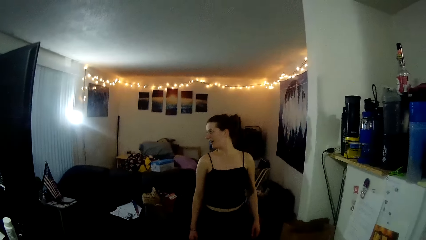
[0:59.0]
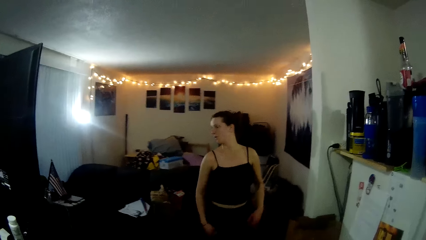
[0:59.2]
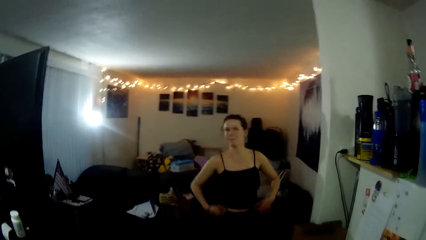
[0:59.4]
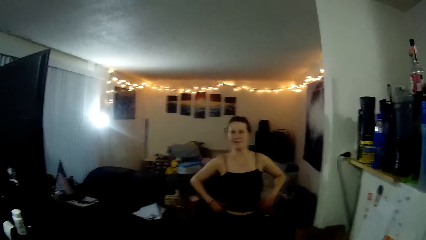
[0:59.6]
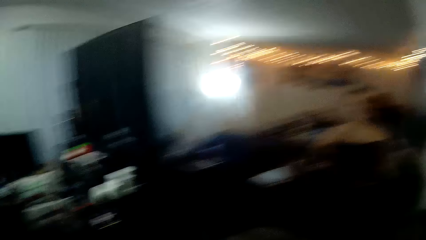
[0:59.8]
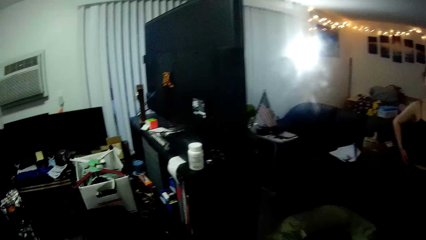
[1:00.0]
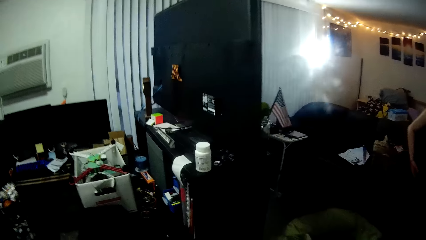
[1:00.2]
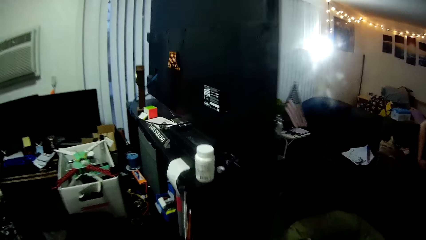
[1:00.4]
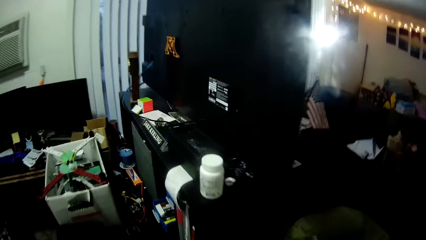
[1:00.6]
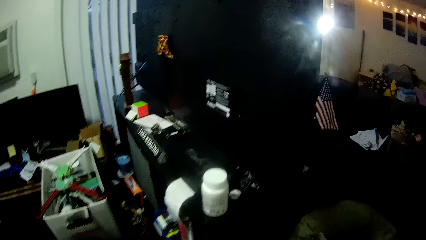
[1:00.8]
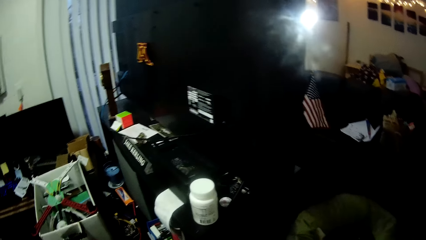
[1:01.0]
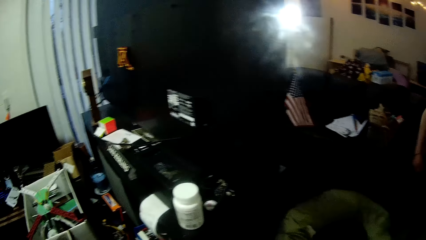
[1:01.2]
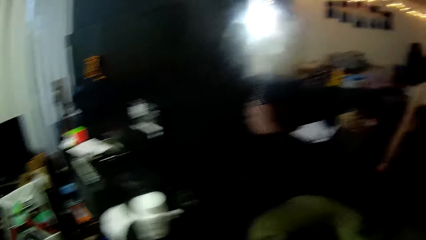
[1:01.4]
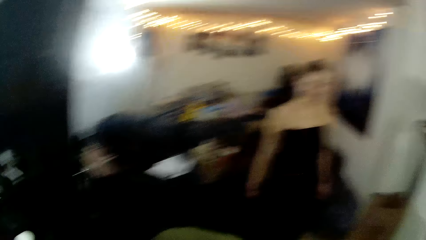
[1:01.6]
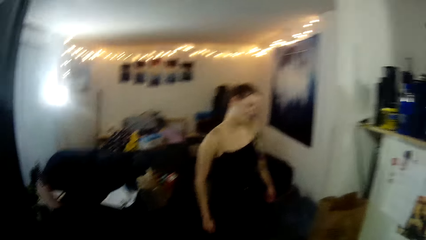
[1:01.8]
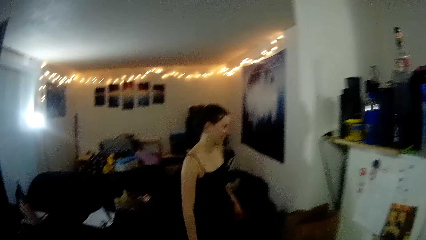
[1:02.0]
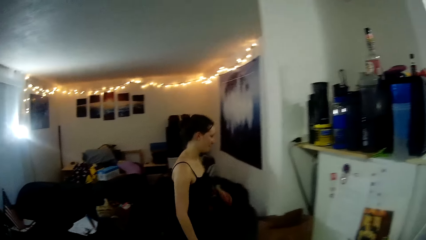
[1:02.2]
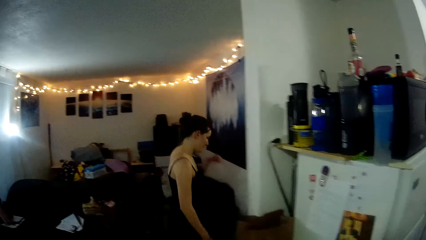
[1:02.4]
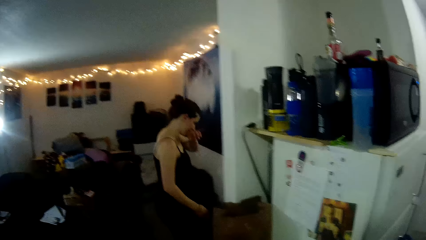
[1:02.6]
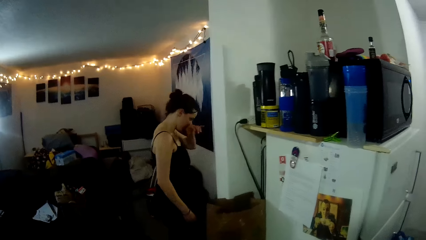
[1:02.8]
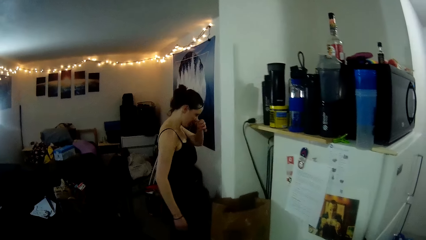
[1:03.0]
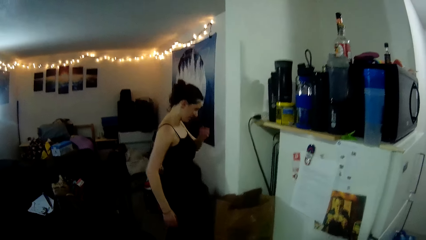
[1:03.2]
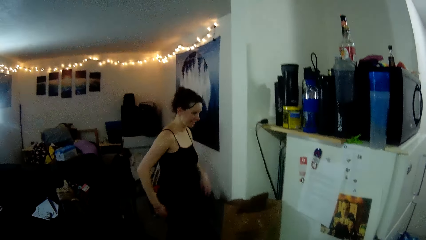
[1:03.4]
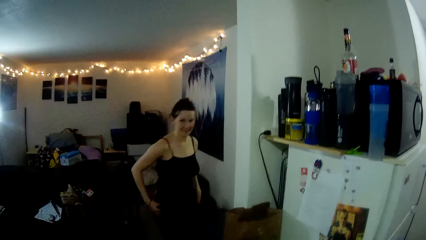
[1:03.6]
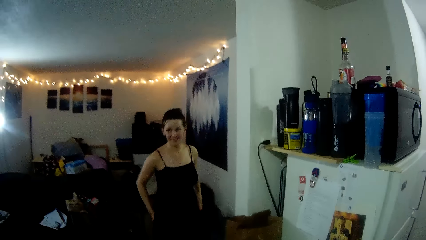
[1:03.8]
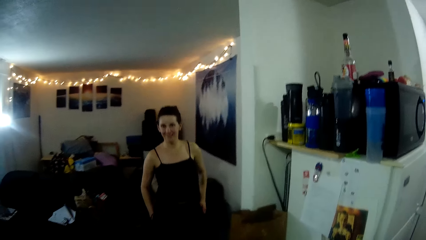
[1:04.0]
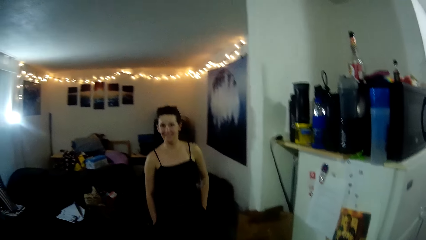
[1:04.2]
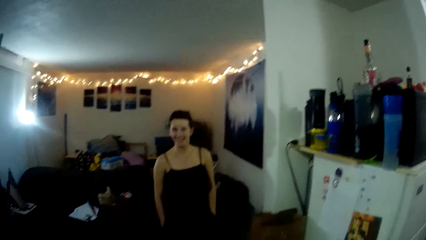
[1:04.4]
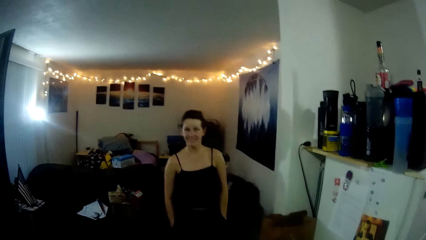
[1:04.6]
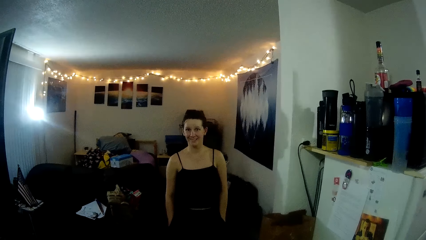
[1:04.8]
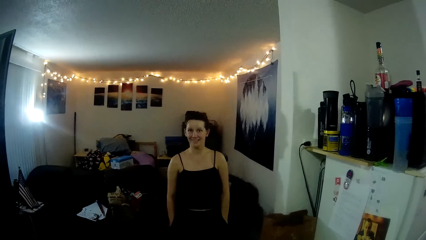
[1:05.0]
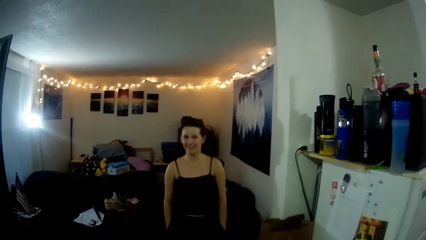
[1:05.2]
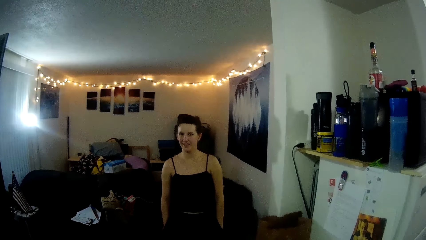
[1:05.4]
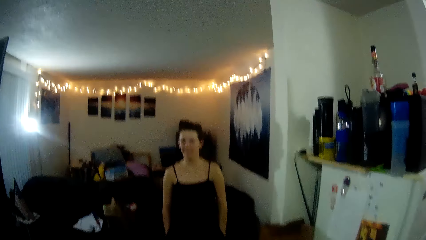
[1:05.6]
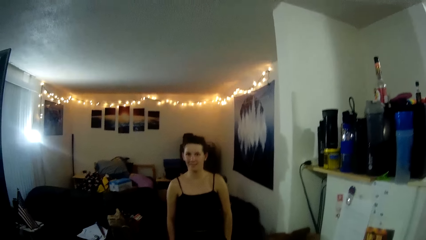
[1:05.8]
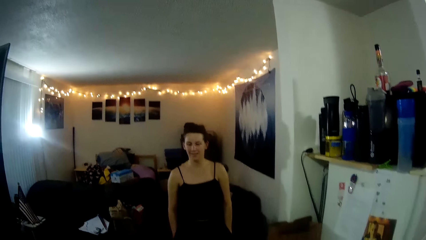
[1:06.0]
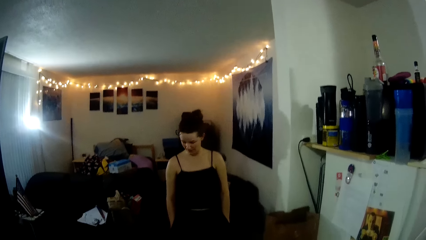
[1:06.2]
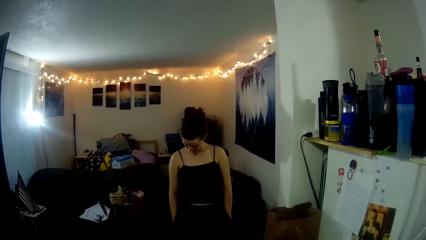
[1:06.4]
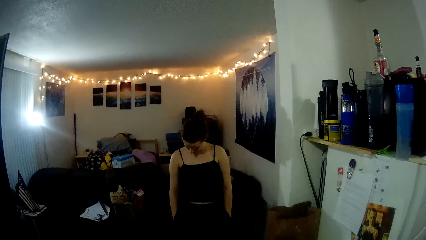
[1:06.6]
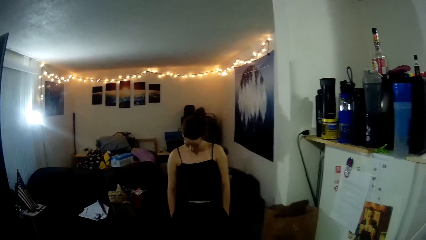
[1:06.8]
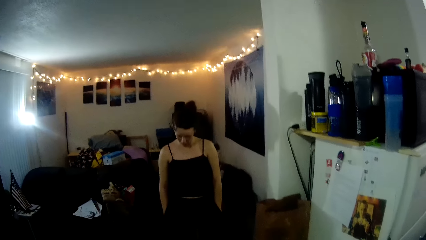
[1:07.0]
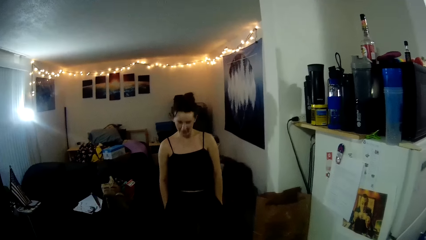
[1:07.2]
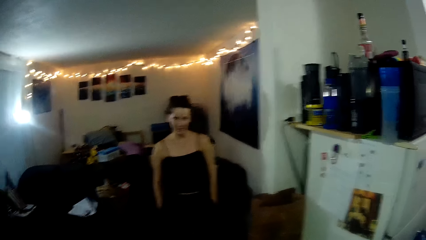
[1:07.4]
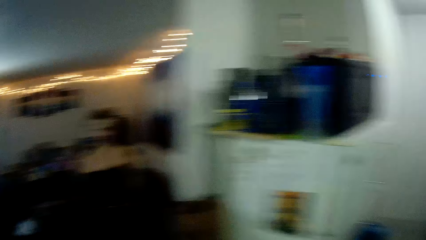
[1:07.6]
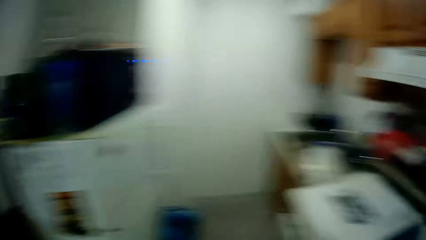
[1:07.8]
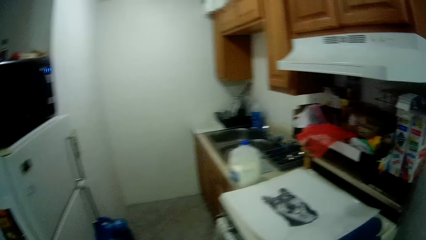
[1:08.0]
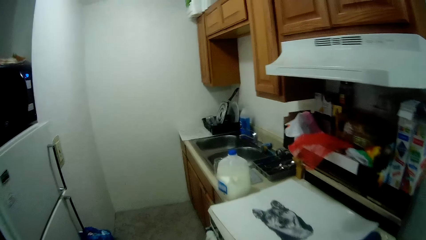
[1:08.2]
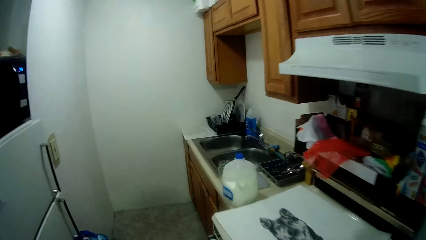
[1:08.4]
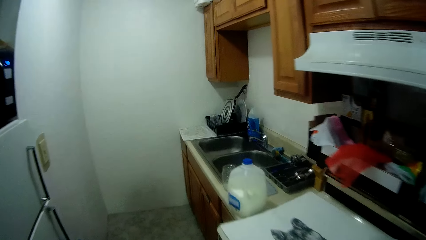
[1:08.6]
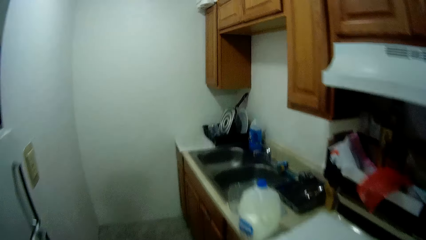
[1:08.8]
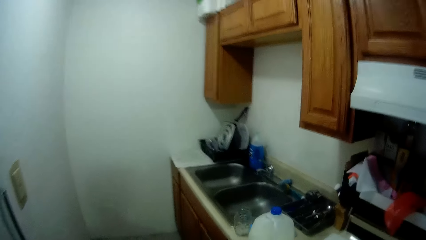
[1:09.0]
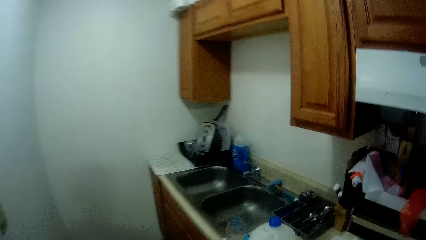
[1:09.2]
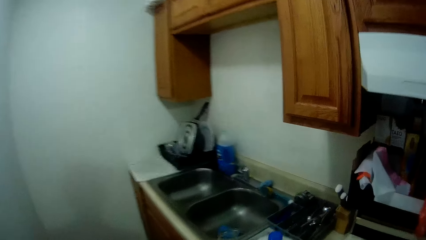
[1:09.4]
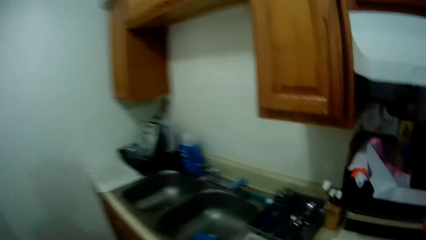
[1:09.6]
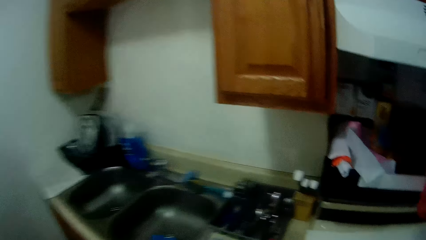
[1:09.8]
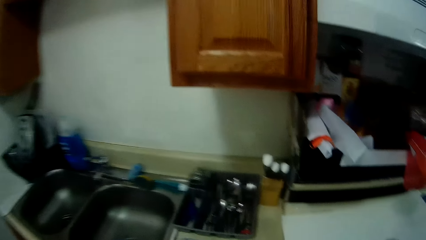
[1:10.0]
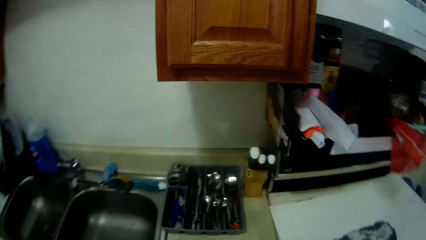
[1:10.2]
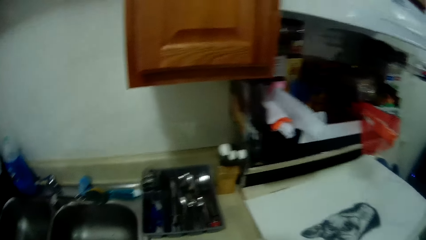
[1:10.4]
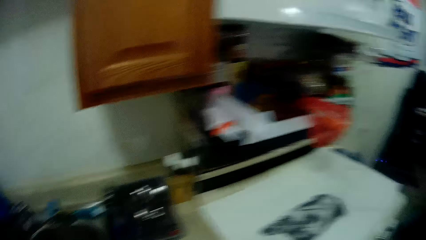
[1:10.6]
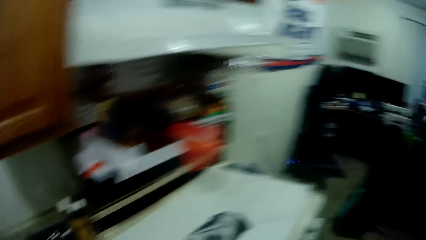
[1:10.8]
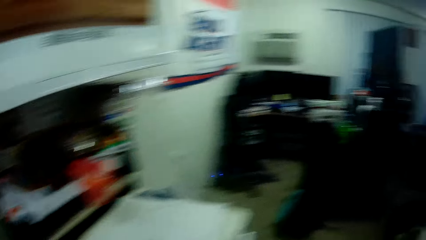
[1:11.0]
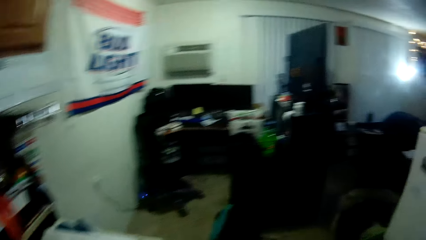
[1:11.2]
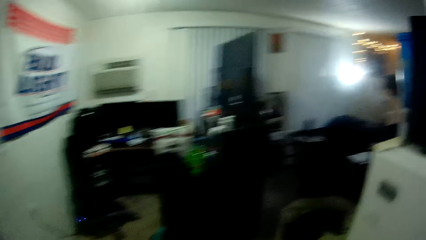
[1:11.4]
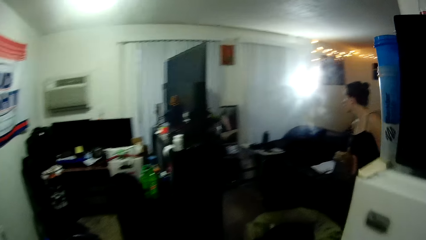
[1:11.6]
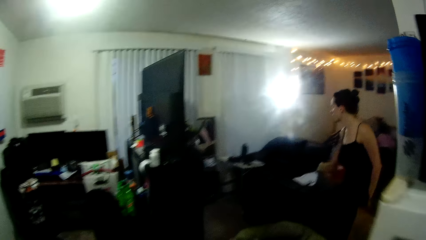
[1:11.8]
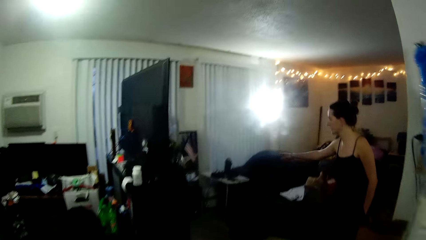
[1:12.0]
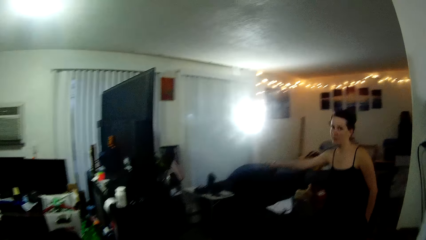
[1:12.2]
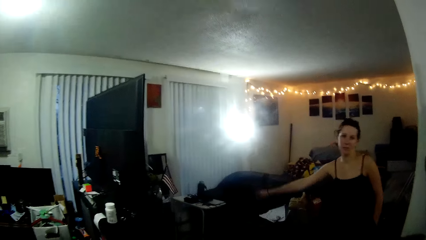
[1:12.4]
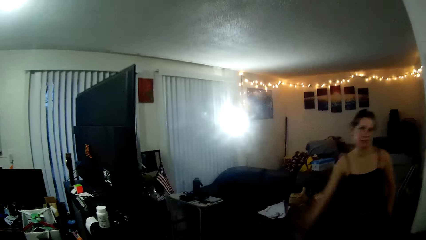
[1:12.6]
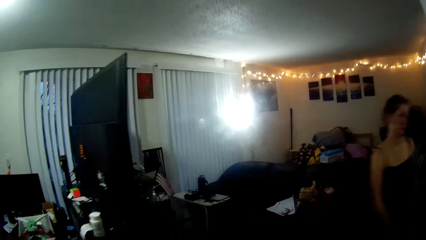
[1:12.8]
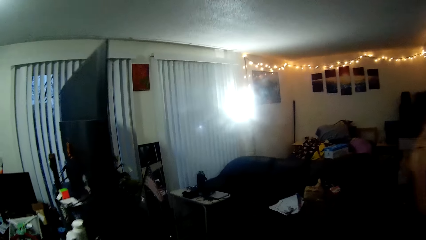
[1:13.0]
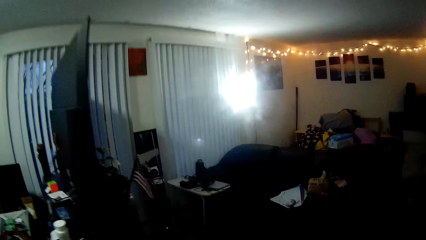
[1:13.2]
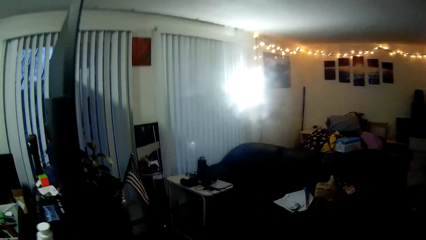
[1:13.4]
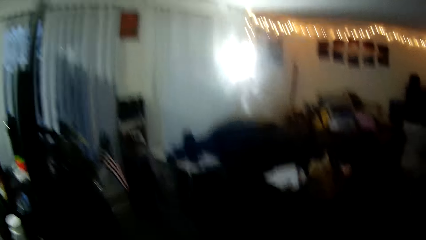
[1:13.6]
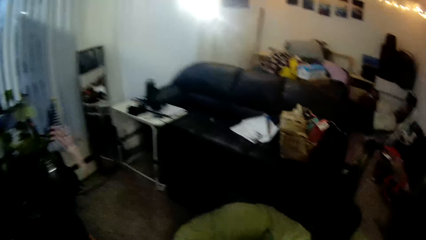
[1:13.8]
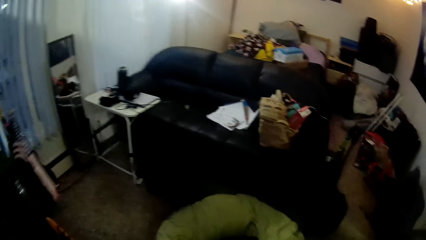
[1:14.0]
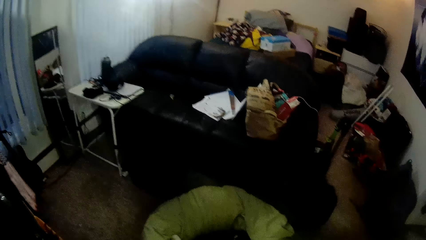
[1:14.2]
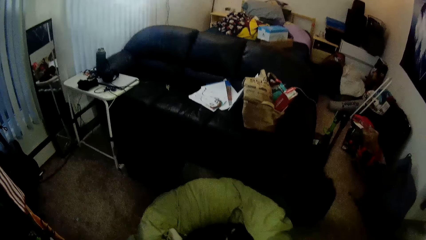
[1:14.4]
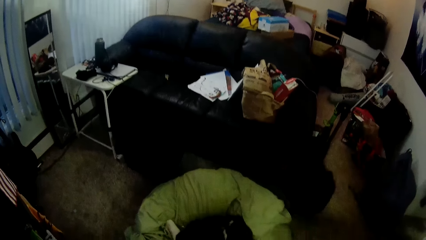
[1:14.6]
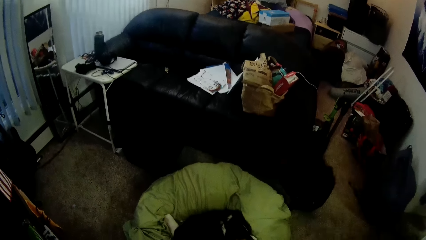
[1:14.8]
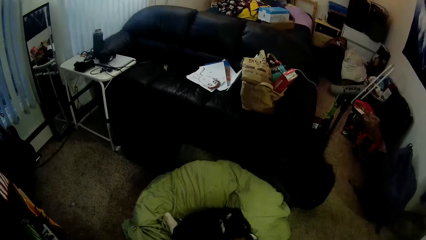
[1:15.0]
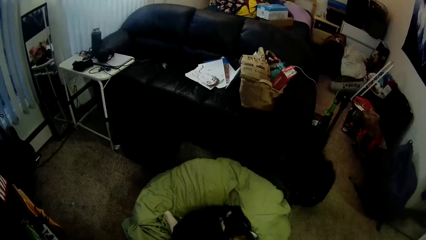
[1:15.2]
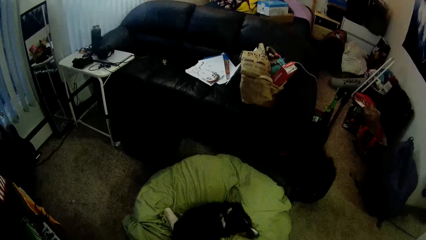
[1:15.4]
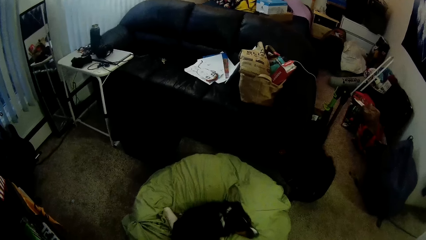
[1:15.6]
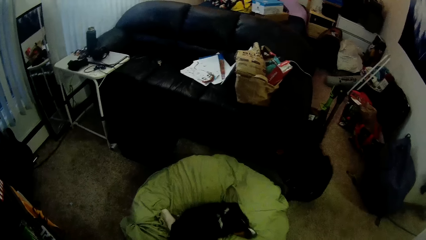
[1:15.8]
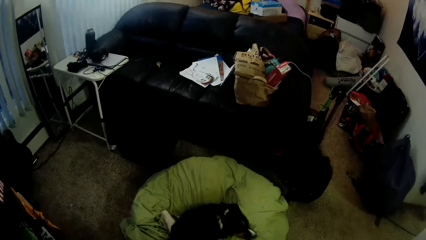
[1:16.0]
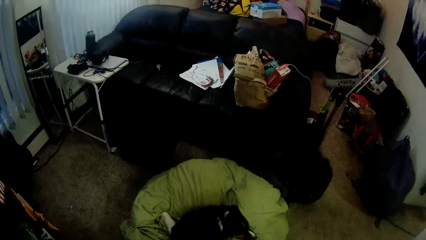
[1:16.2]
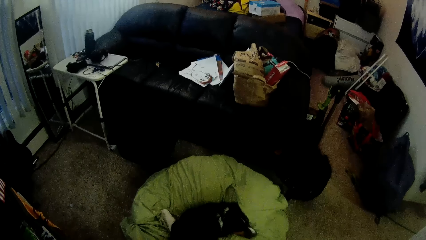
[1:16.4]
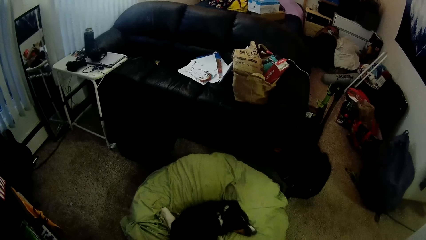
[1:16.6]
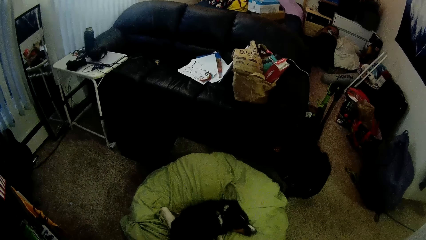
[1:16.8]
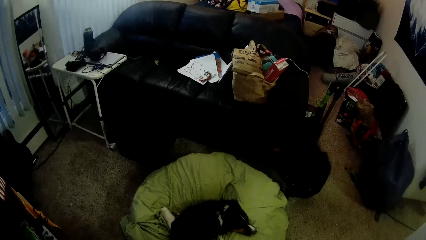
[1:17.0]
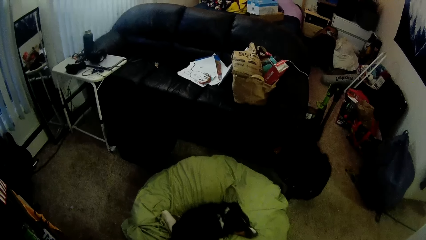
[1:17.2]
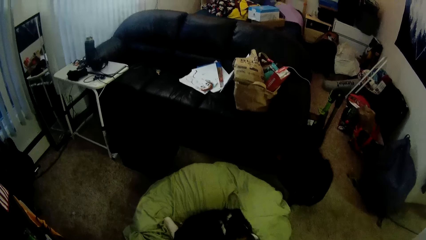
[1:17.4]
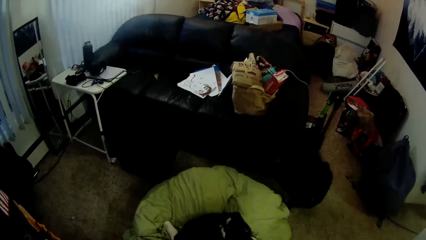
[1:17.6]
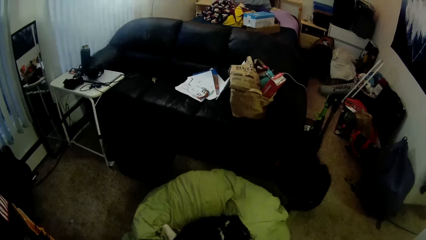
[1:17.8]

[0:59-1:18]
A lady puts the hands on the waist, steps forward and touches the nose. The camera wearer looks around. The lady puts the hands in the pockets, stands in the room and looks around. The camera wearer walks around and looks around. The lady moves the hand and walks around. The camera wearer looks around.
